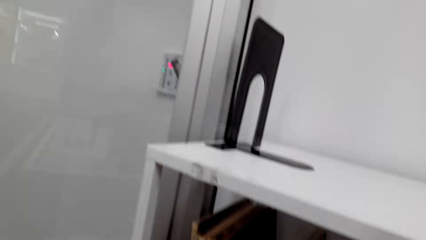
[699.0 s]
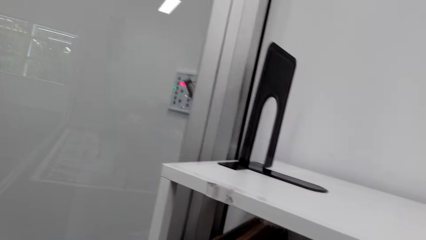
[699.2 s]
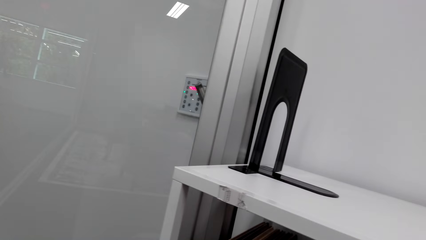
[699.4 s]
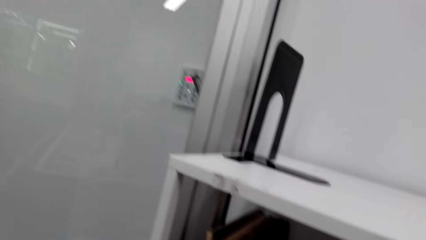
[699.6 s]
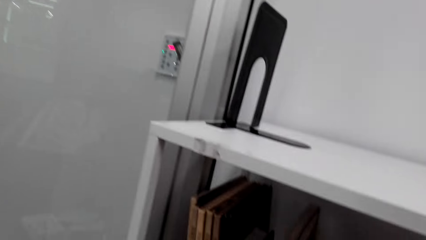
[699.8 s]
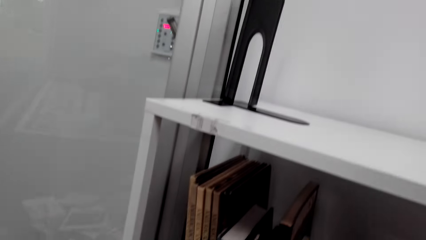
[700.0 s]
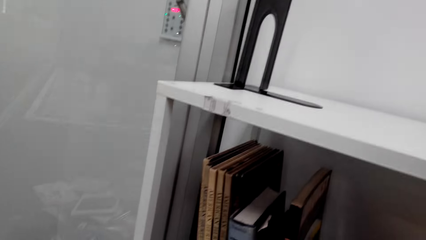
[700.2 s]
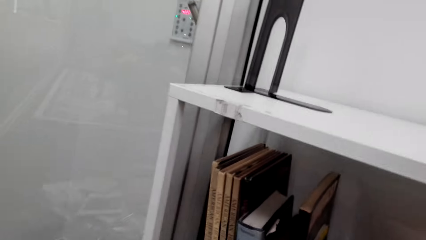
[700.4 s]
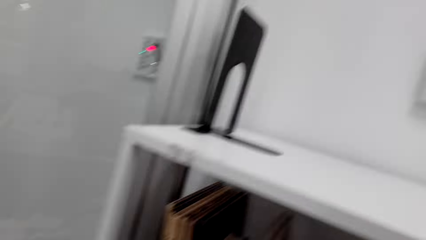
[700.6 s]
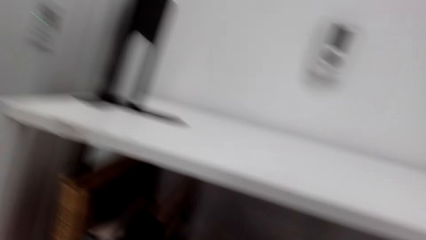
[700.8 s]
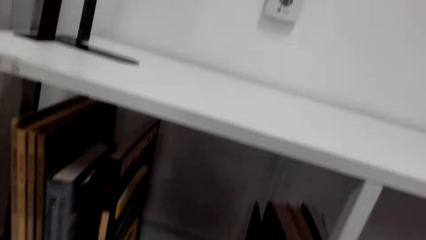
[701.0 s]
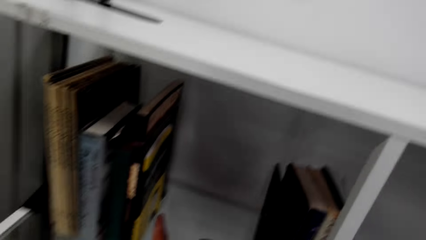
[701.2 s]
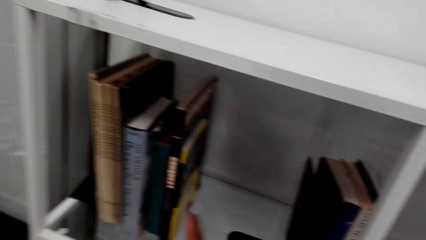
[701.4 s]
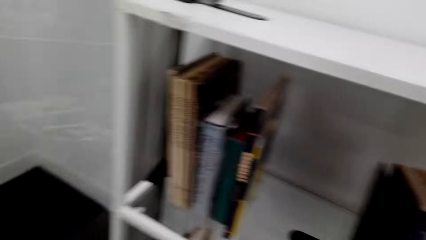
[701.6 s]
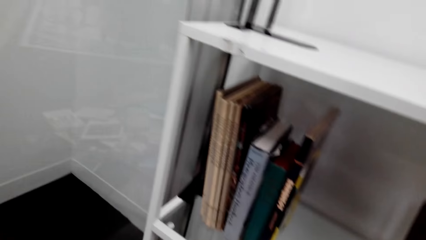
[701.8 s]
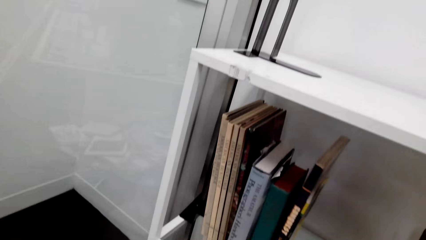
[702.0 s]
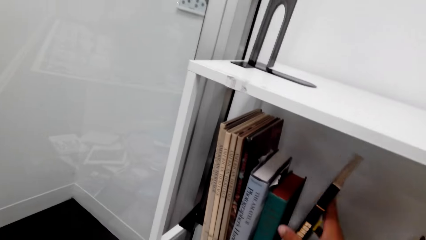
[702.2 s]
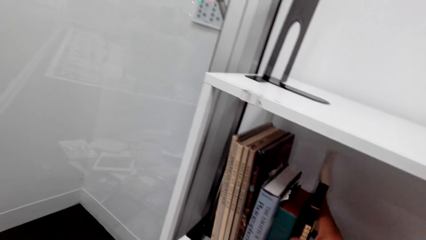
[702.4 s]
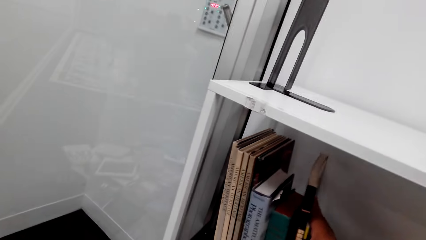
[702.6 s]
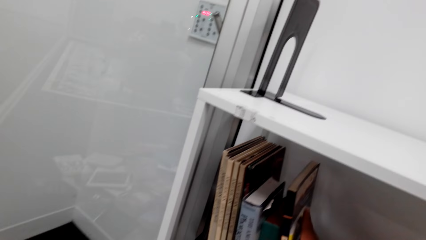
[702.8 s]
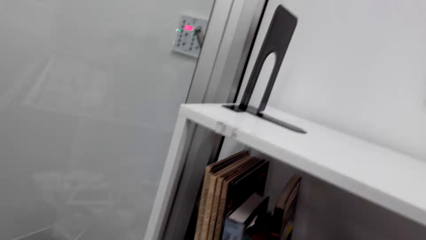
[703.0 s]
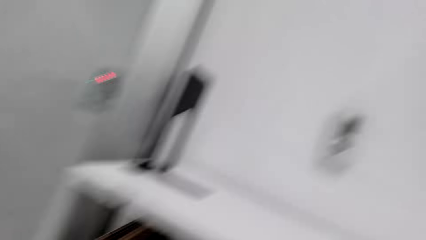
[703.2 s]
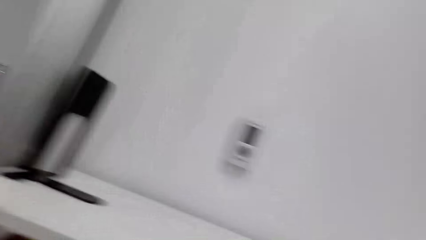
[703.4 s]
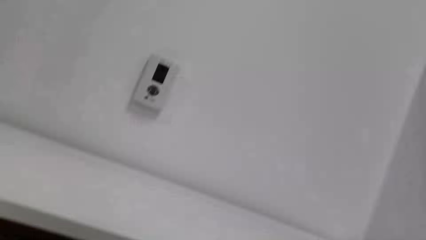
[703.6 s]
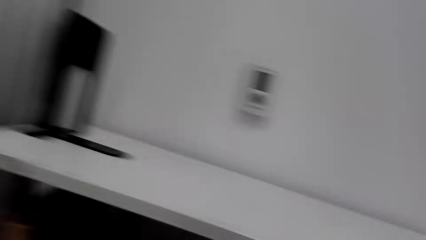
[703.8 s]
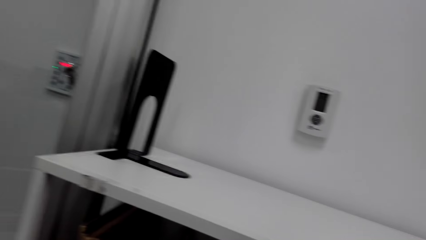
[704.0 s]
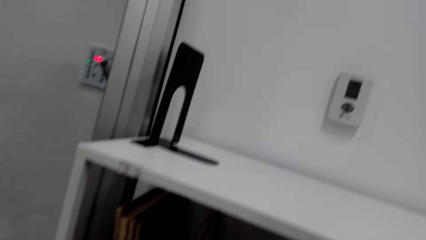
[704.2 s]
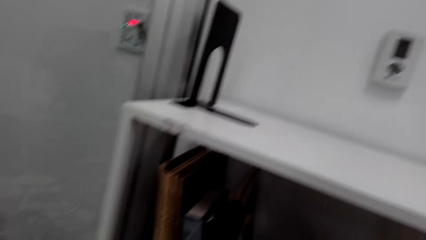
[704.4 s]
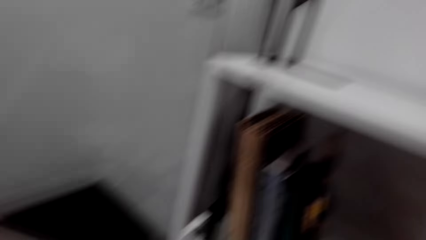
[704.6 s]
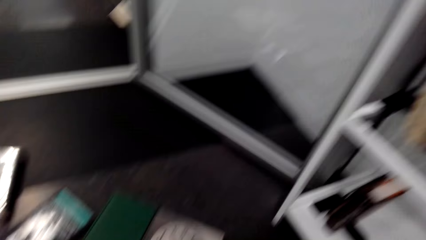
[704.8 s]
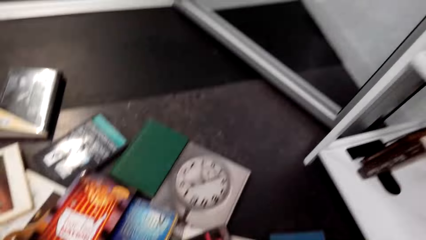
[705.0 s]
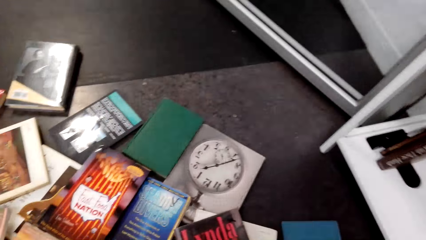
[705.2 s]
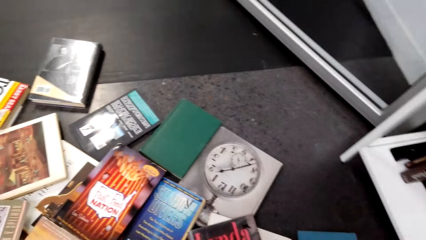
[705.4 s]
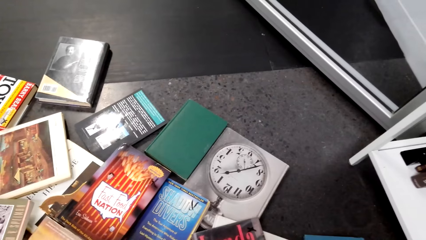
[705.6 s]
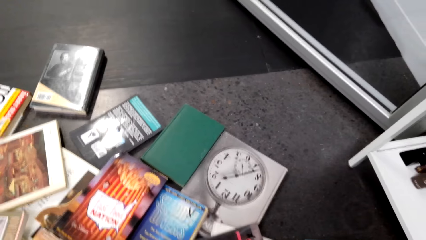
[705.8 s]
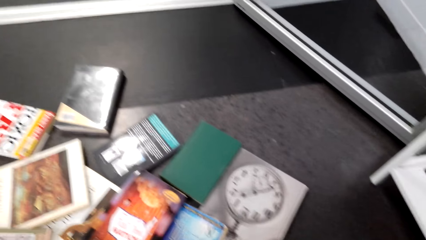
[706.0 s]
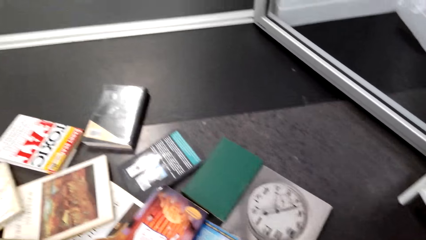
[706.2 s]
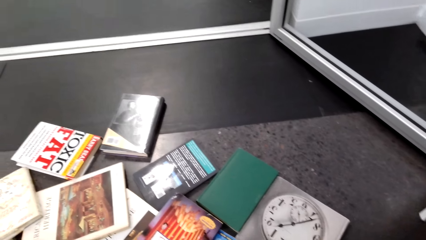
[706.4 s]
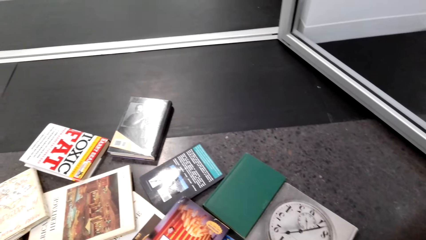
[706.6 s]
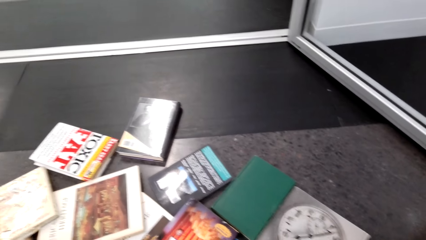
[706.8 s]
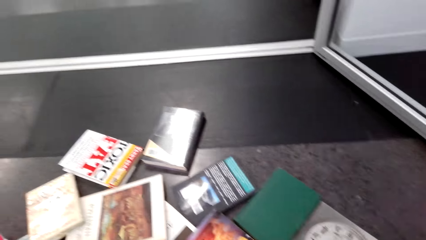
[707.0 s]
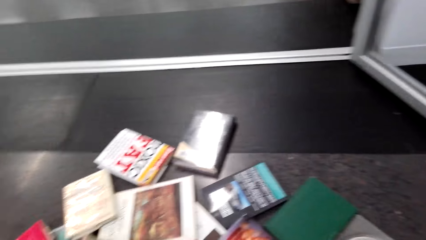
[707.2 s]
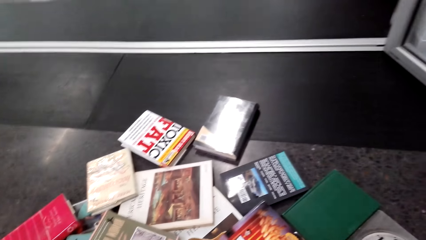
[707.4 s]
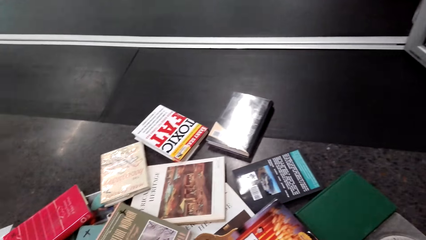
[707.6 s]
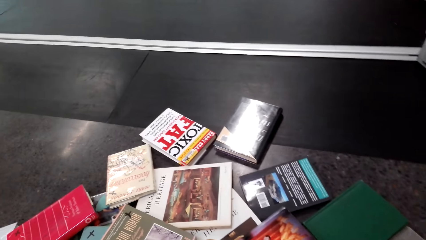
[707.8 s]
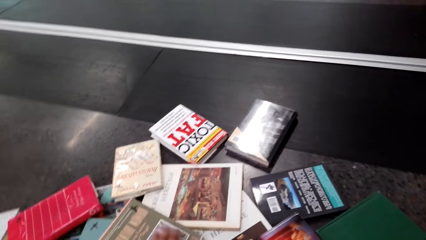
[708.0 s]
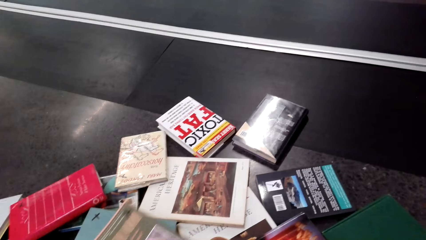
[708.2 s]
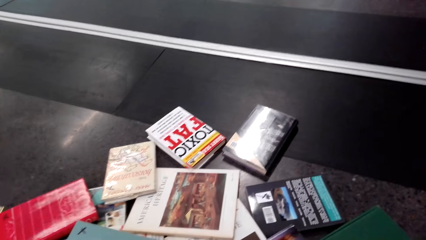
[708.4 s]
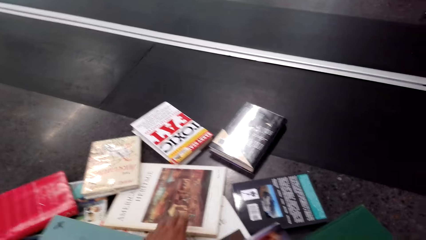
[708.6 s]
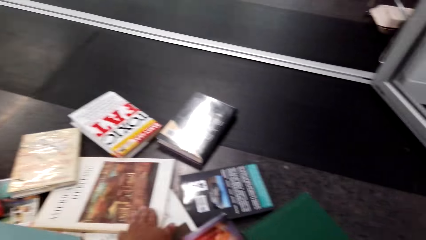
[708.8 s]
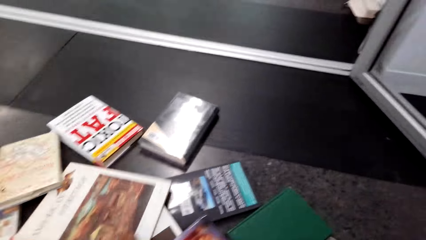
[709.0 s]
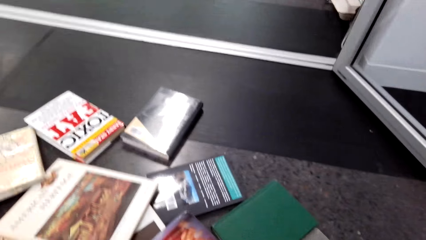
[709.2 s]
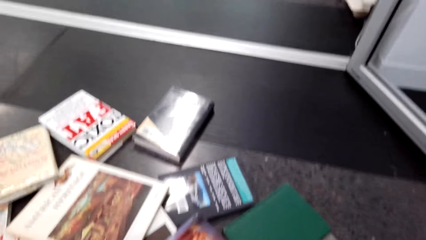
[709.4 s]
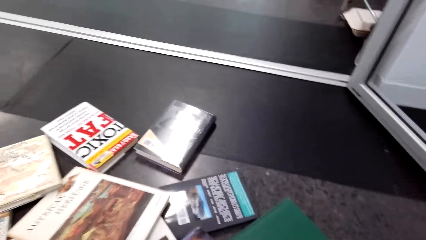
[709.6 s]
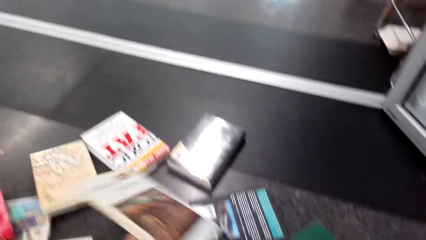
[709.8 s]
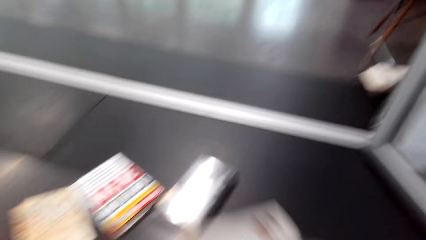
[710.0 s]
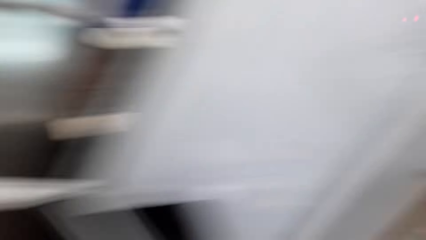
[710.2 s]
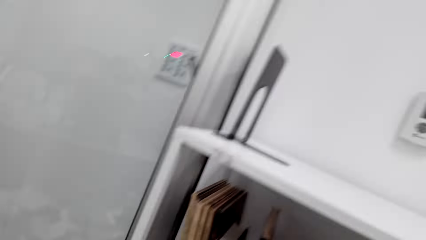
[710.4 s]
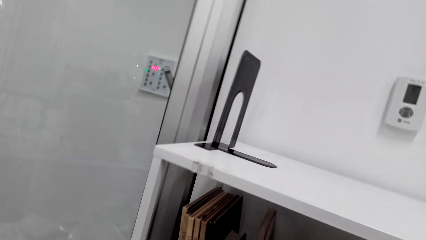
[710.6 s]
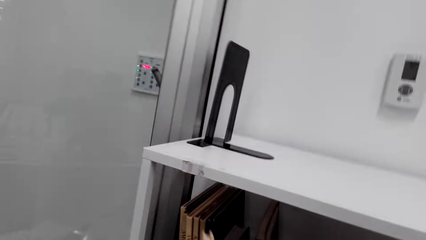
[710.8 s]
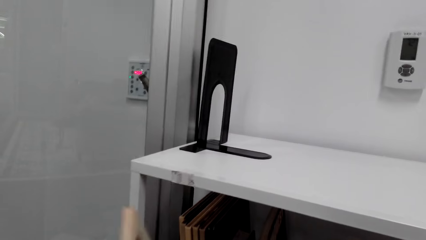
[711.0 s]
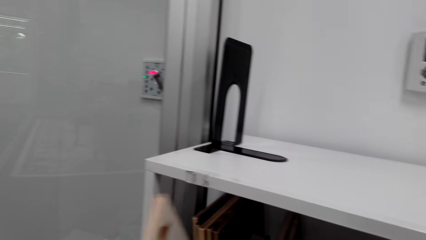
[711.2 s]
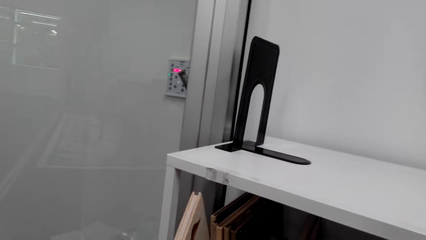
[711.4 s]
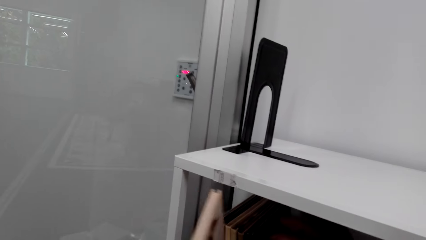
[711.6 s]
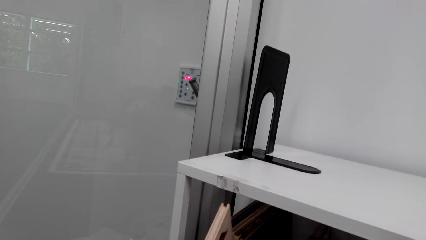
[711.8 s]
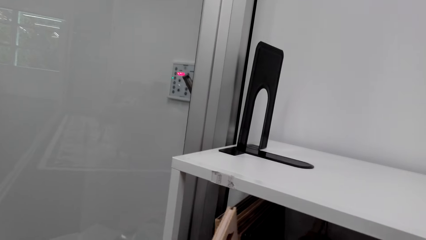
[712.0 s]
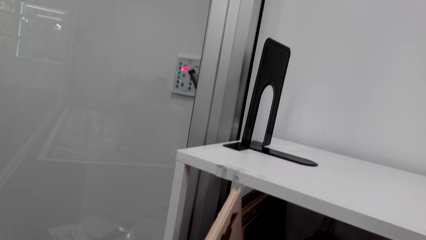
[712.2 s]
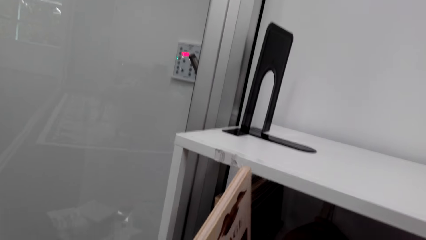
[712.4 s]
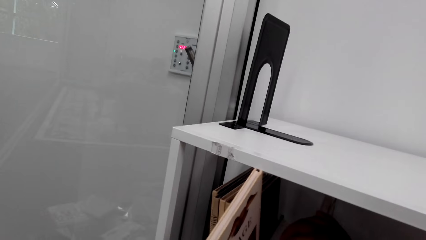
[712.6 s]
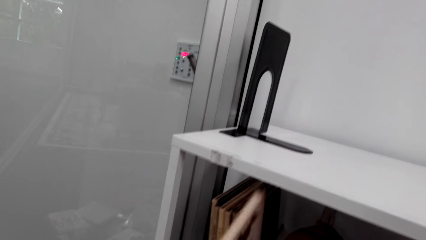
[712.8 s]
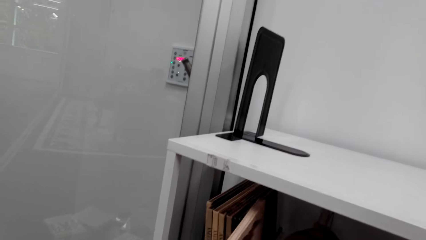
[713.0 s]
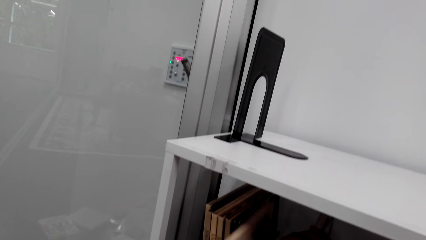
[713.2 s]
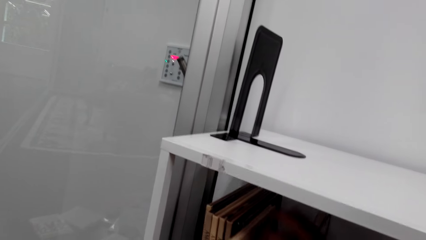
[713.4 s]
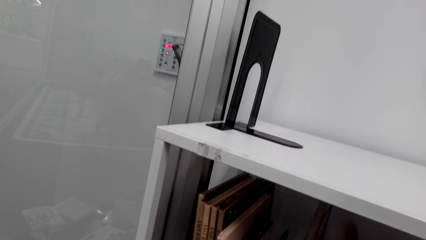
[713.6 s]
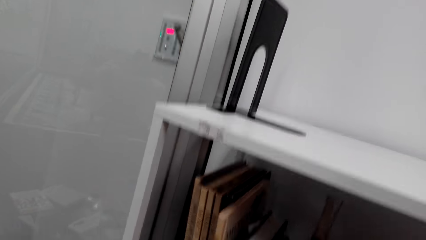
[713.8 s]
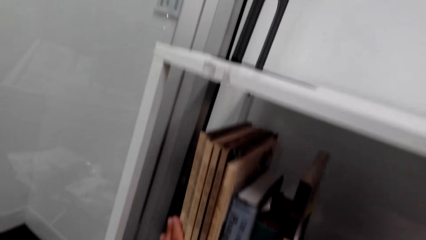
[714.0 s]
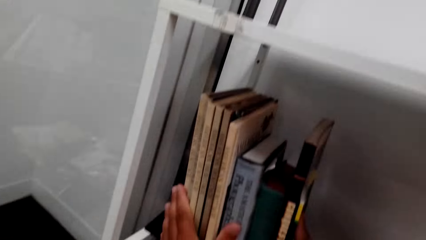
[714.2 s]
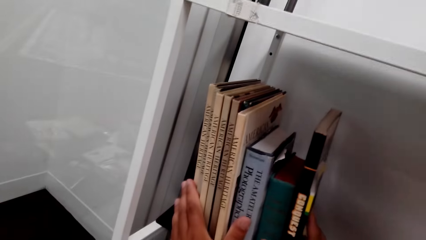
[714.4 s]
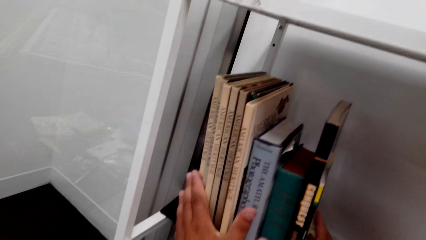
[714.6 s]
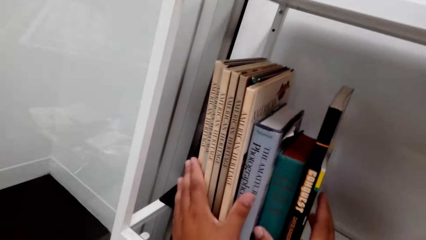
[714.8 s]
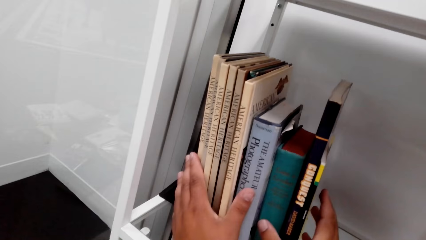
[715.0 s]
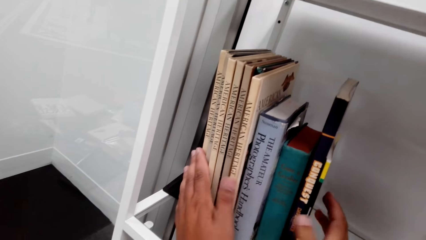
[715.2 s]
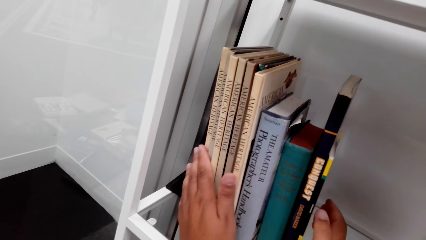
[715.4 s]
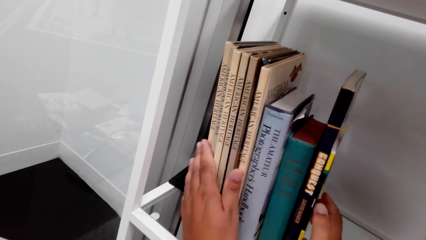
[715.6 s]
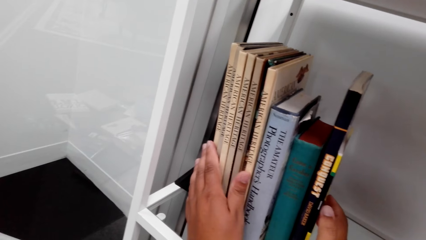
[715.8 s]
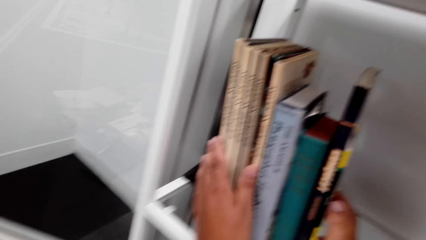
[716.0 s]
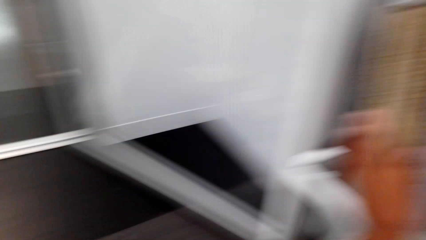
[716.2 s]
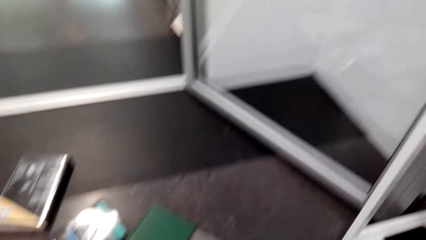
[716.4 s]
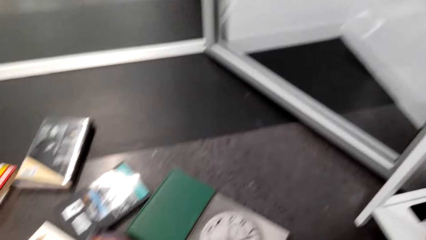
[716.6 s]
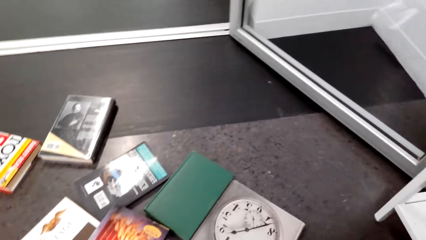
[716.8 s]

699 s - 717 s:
The camera wearer looks around. They arrange books in the bookshelf. They push the book on the shelf. They look around. They pick a book from the floor. They put the book on the shelf. They hold the books on the shelf.
